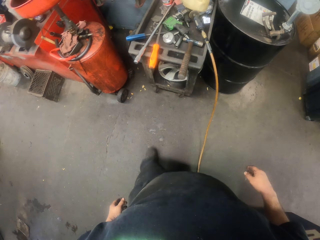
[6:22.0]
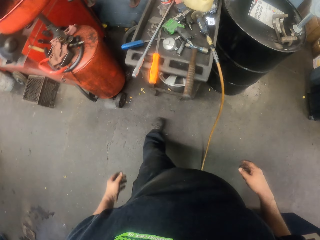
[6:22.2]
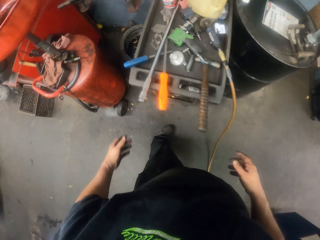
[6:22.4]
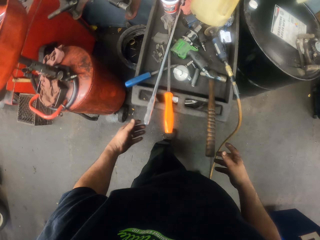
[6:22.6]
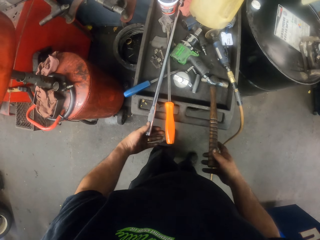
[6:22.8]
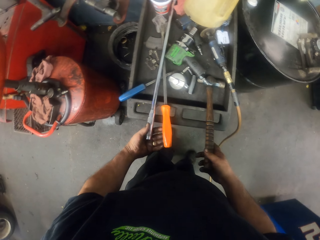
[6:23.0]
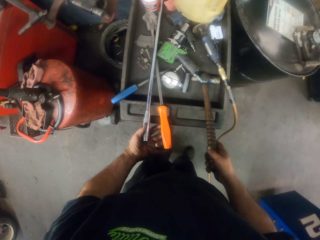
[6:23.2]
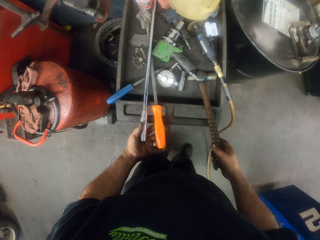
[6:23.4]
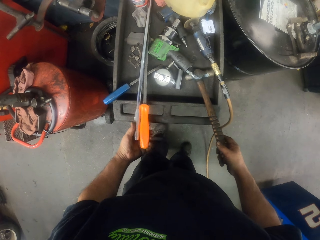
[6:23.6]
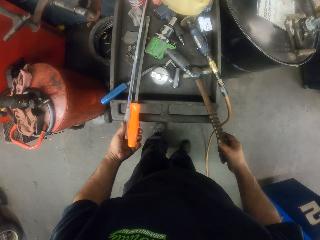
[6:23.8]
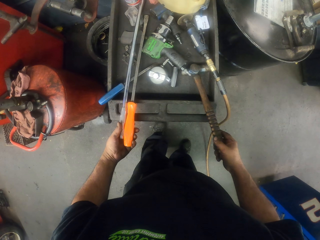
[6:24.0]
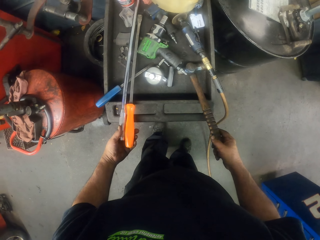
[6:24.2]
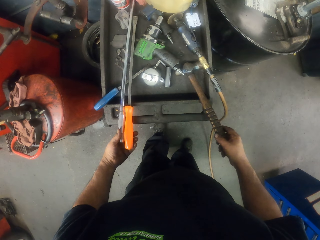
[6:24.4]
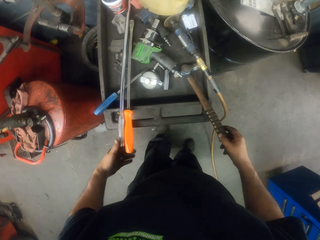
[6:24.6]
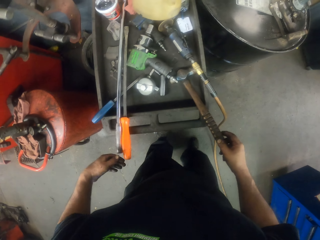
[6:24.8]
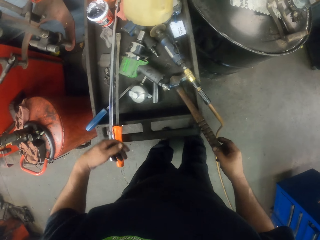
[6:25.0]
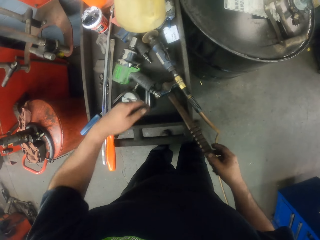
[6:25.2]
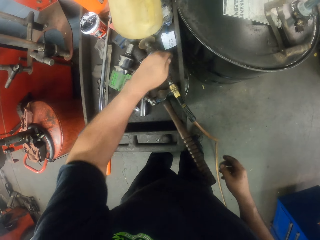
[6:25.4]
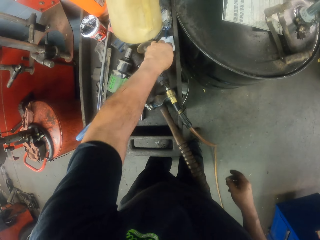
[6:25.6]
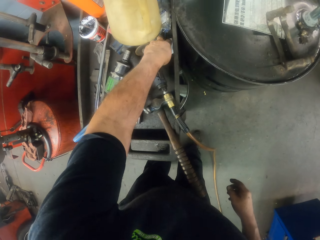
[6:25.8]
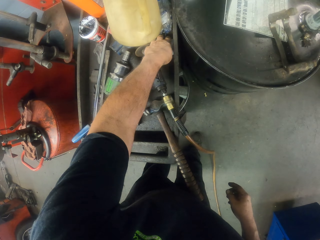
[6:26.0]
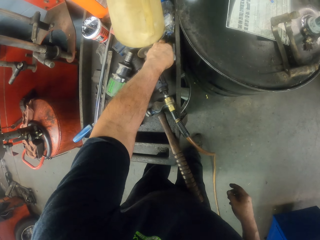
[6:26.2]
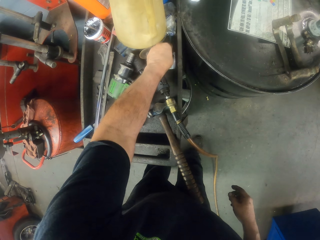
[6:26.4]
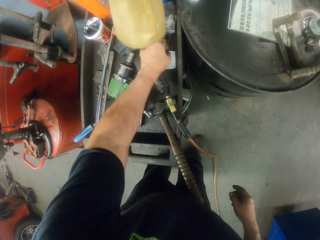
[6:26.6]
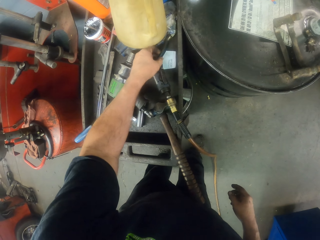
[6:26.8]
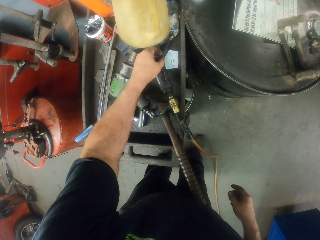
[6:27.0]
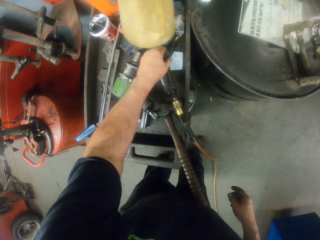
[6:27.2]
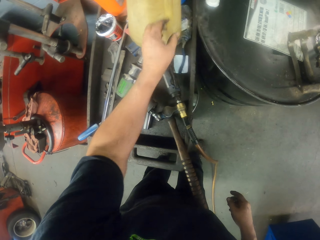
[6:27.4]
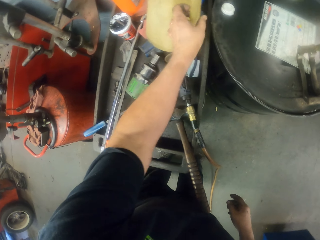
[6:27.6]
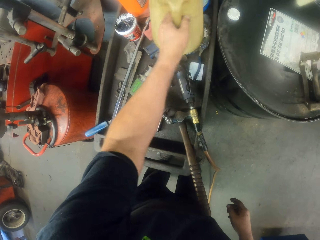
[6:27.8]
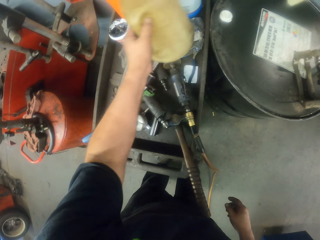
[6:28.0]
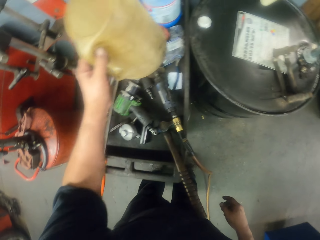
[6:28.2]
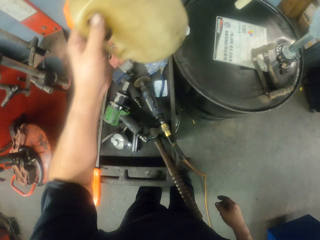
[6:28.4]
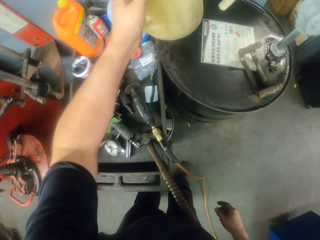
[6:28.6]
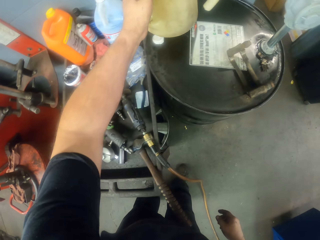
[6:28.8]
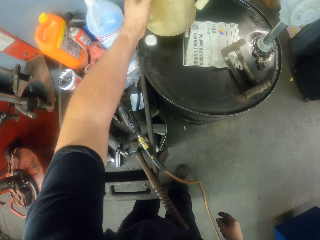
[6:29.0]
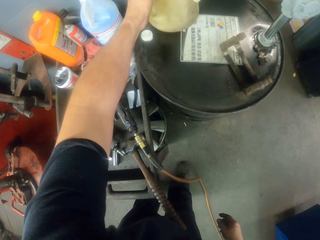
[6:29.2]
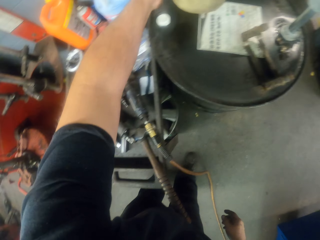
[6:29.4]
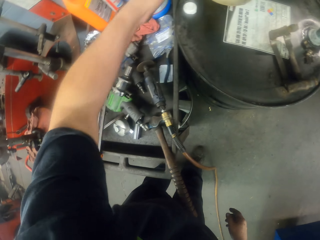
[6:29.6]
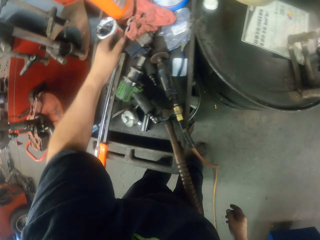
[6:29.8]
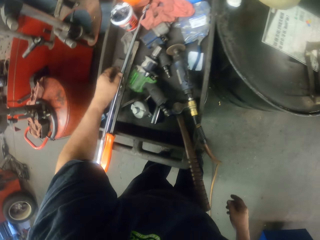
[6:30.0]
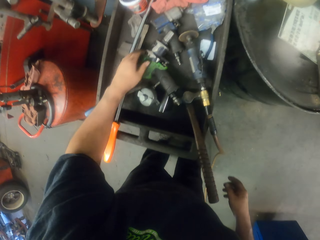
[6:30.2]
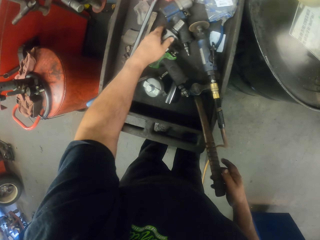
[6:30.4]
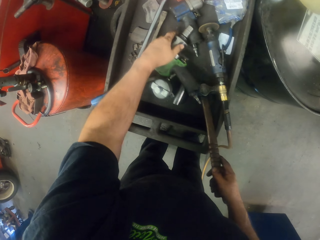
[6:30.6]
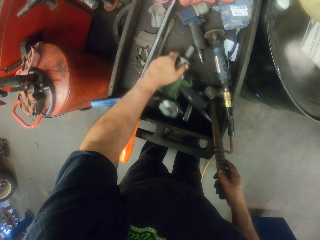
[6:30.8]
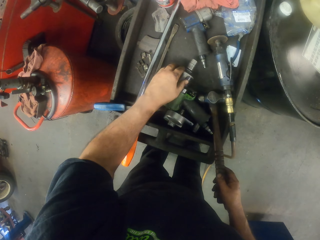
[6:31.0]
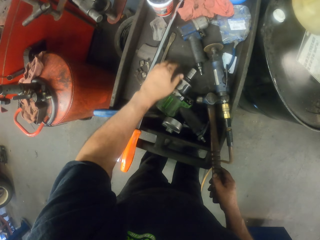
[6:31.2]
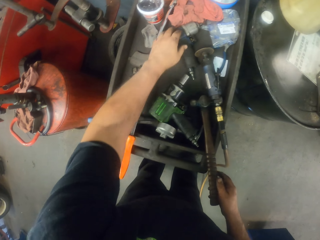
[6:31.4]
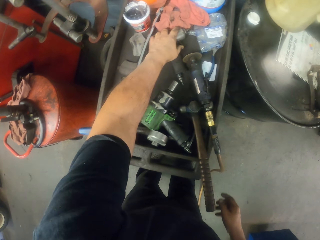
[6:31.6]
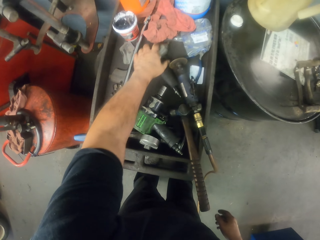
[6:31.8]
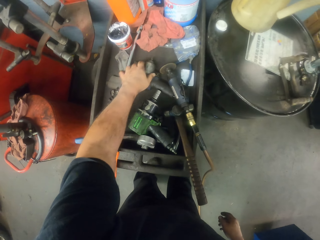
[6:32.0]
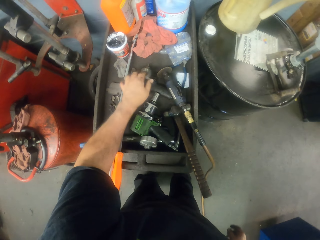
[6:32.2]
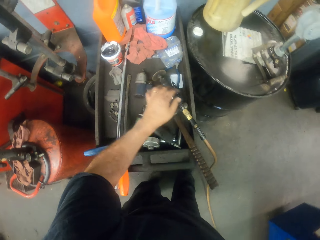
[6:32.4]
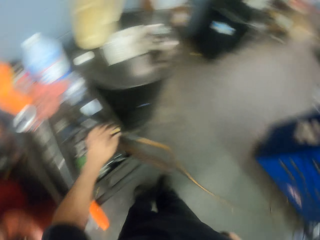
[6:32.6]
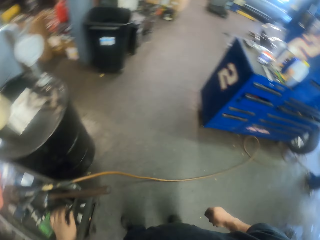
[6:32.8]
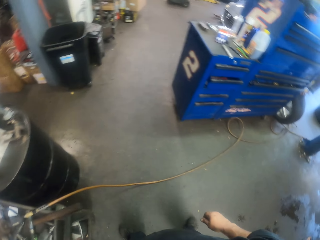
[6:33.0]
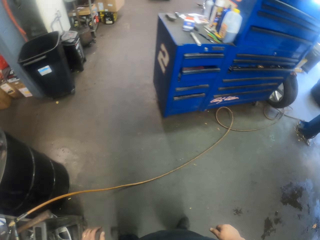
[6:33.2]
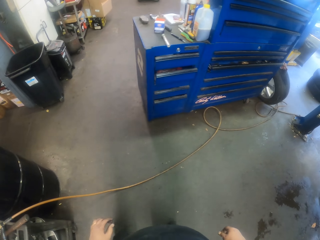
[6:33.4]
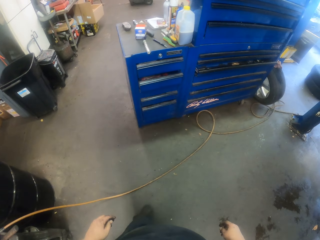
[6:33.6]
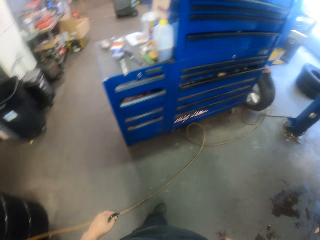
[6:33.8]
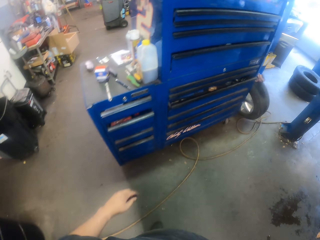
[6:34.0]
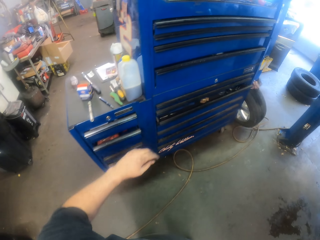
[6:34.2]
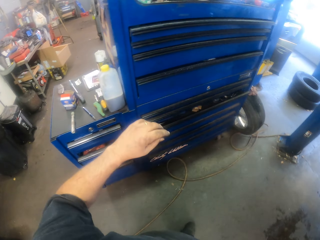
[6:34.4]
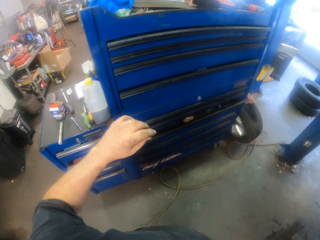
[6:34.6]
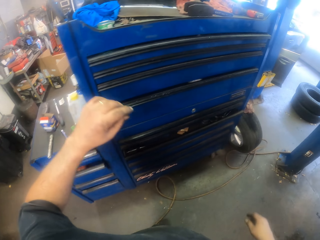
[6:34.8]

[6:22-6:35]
The camera wearer moves a hammer. They move screwdrivers on the surface. They touch a pliers. They lift a jug. They put the jug on the surface. They move an impact driver. They walk in the garage.

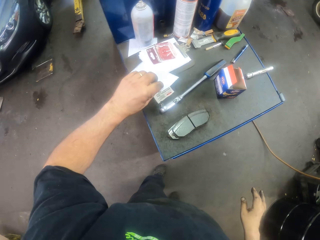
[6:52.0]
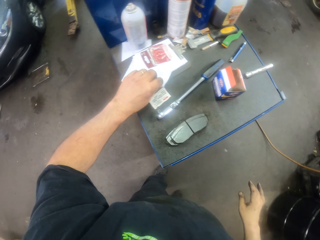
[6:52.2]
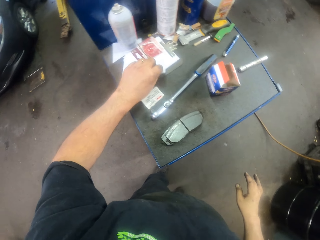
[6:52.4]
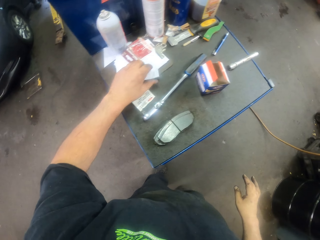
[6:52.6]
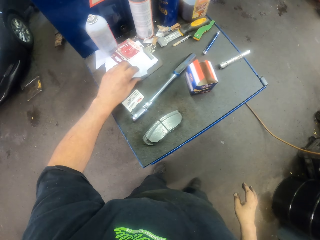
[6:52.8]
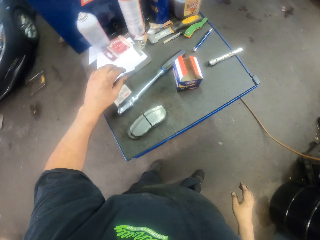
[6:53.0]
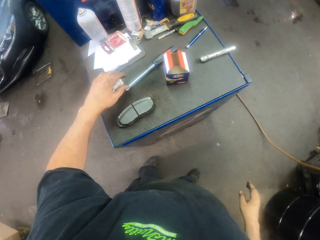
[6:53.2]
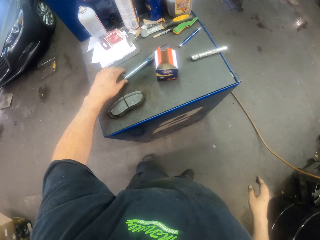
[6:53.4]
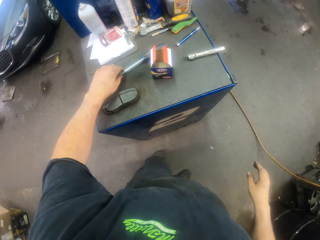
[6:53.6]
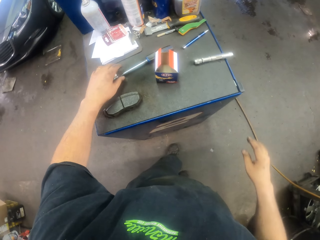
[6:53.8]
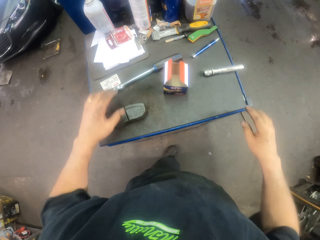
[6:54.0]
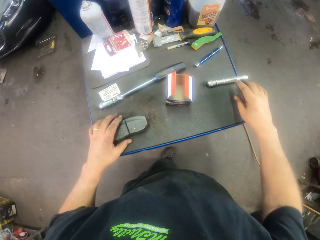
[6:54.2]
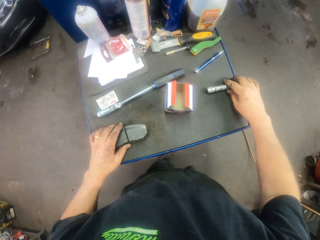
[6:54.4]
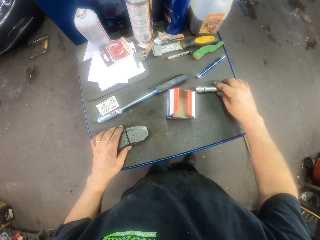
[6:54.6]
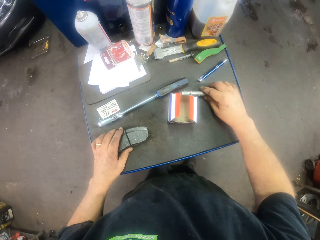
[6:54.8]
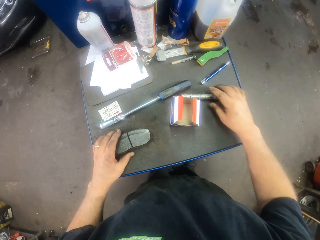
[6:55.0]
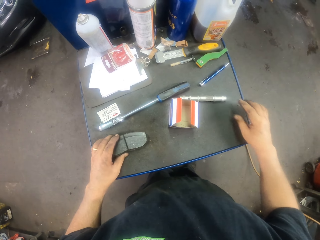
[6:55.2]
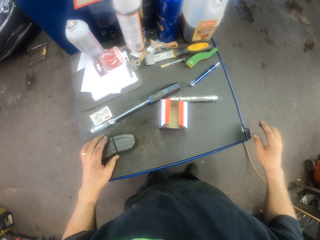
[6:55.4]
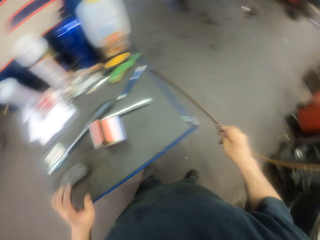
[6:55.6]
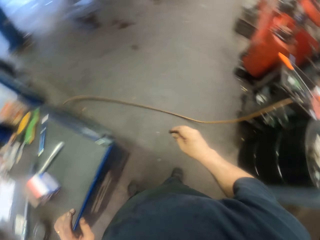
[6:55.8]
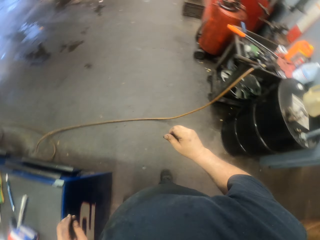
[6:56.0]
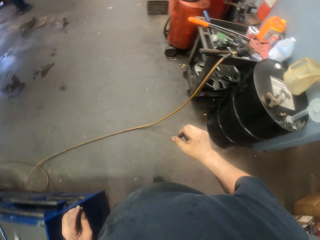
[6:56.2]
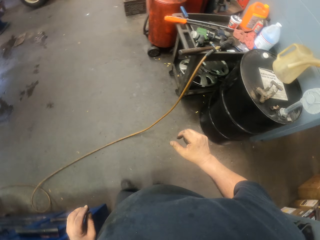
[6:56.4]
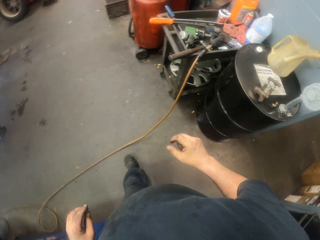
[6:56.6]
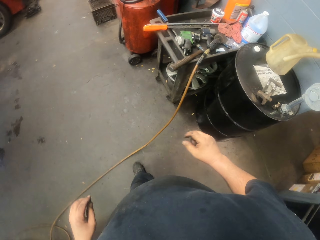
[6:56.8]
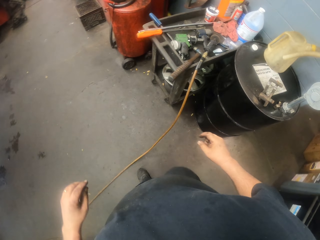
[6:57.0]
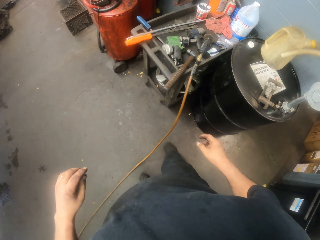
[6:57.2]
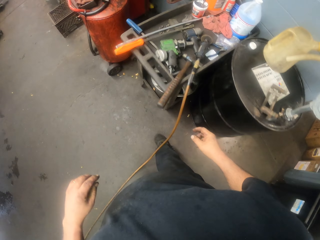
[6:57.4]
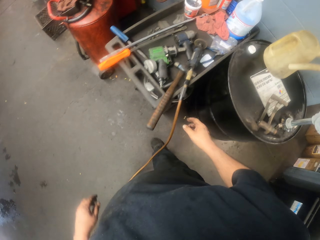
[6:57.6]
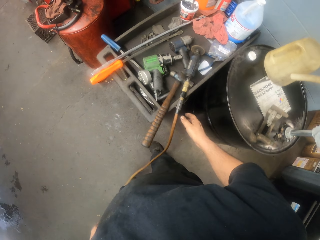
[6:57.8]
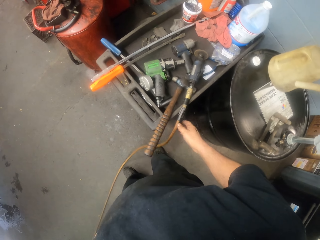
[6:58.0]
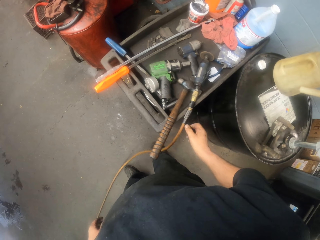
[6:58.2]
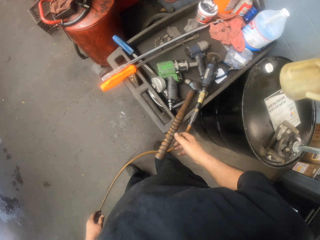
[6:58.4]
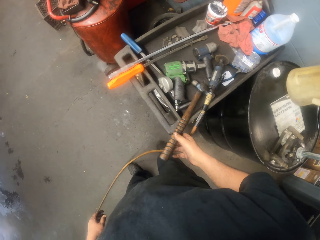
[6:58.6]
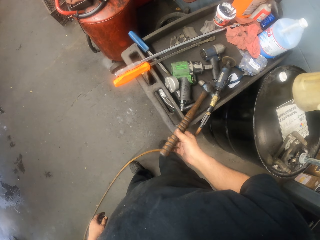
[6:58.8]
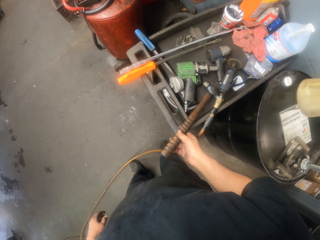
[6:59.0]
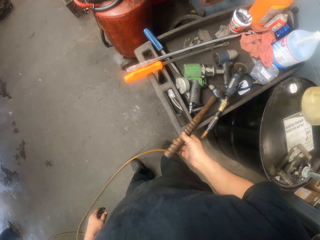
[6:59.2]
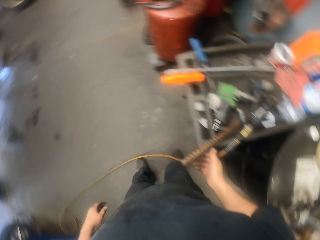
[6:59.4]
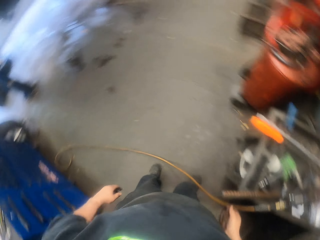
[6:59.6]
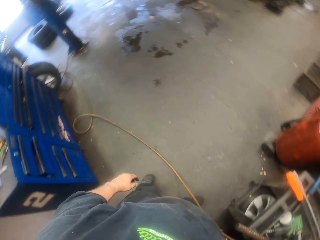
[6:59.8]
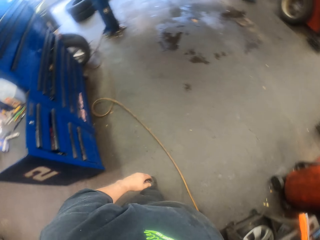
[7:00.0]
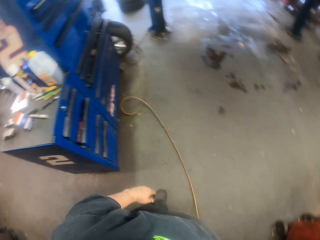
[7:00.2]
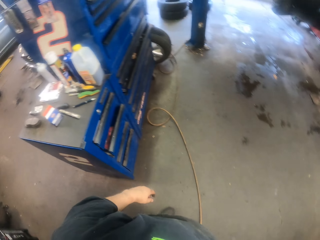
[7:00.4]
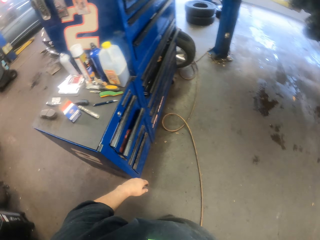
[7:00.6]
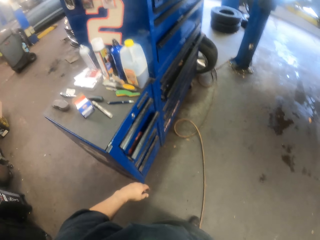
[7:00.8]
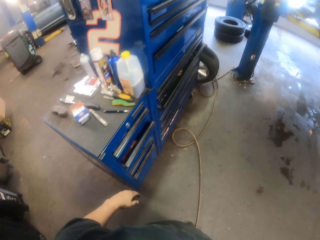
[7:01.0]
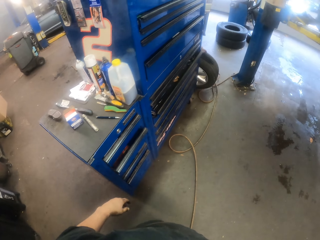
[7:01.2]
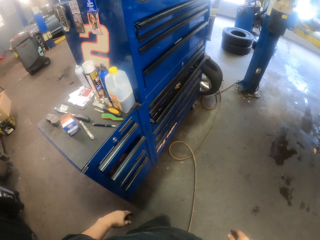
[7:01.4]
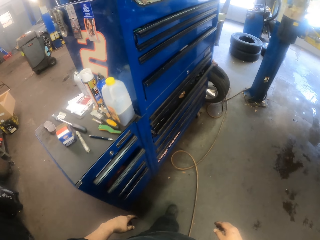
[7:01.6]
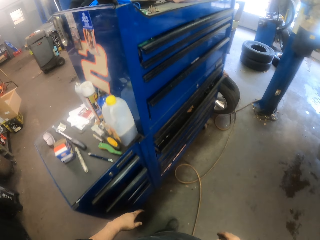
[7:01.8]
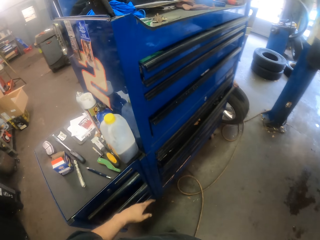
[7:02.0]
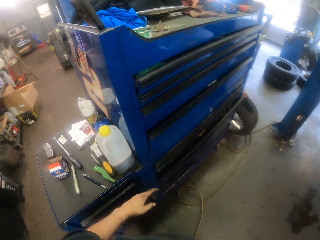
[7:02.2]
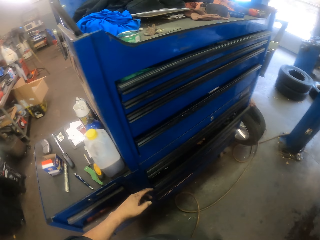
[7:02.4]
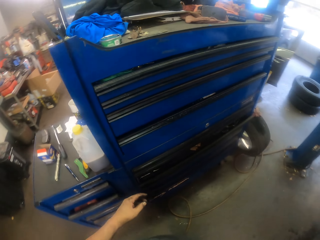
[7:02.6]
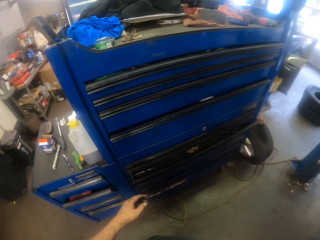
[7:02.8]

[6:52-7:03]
The camera wearer puts the paper on the surface. They move a flashlight. They touch a brake pad on the left hand. They walk in the garage. They touch a hammer. They look around the garage.
